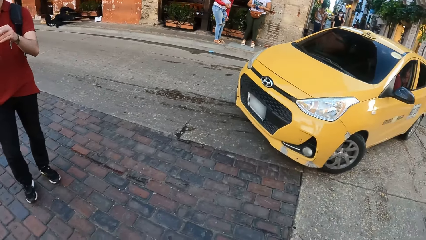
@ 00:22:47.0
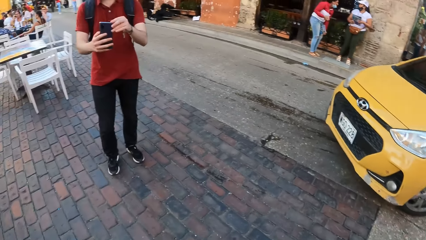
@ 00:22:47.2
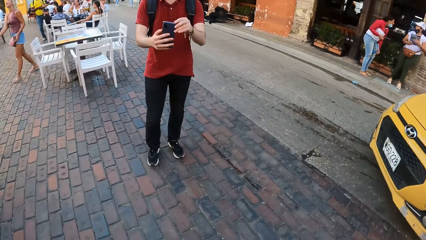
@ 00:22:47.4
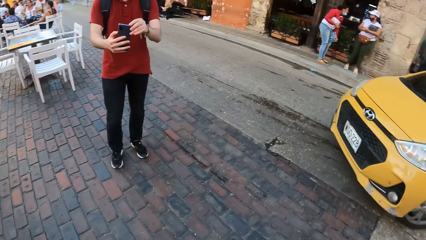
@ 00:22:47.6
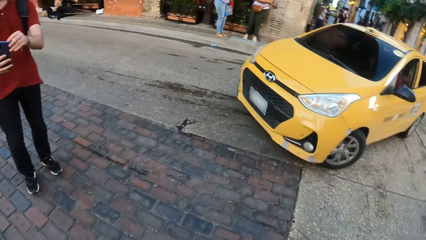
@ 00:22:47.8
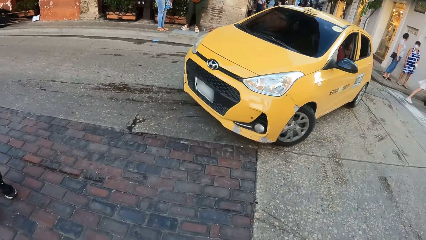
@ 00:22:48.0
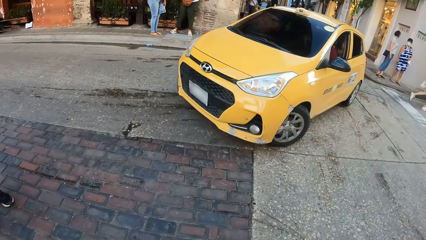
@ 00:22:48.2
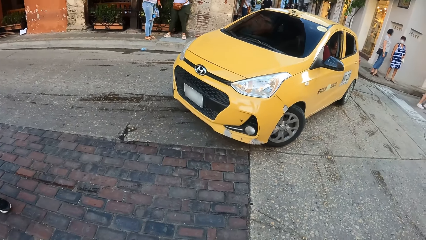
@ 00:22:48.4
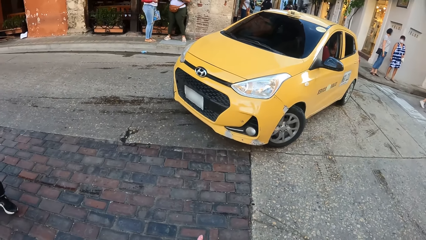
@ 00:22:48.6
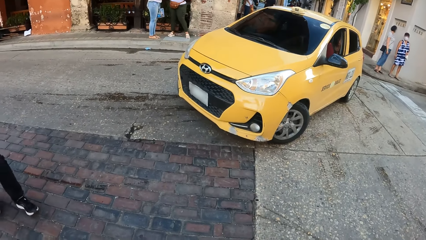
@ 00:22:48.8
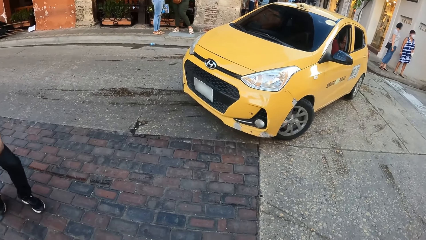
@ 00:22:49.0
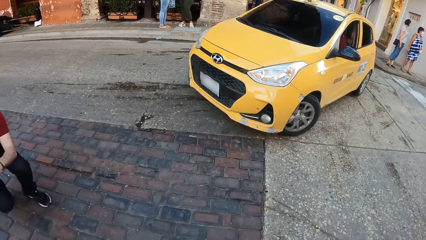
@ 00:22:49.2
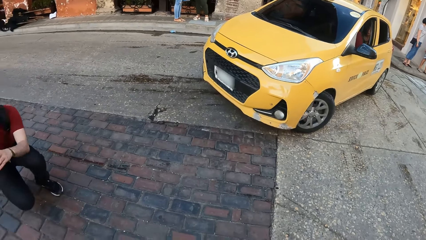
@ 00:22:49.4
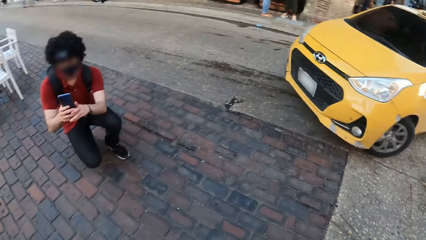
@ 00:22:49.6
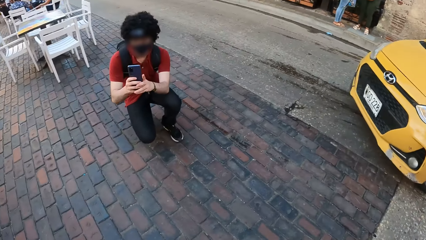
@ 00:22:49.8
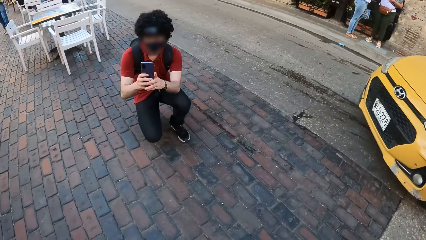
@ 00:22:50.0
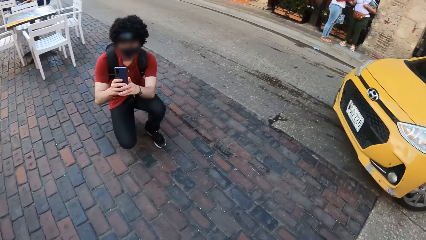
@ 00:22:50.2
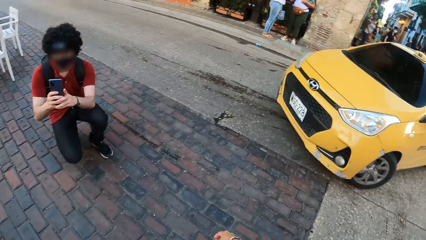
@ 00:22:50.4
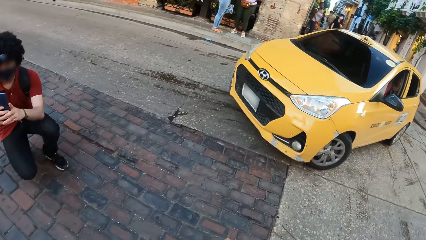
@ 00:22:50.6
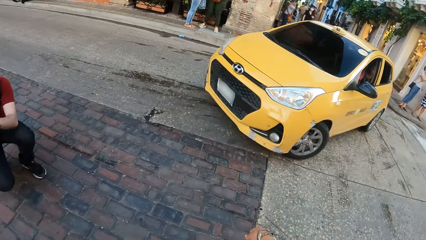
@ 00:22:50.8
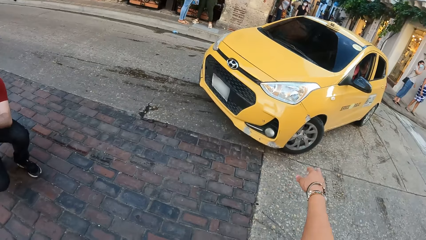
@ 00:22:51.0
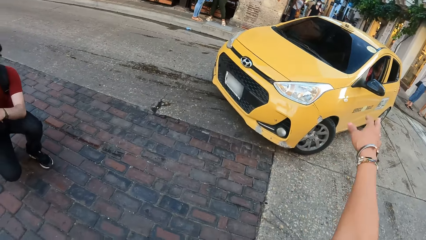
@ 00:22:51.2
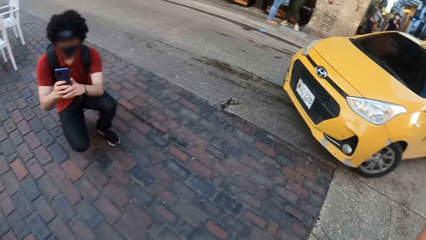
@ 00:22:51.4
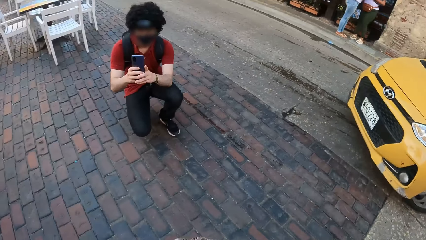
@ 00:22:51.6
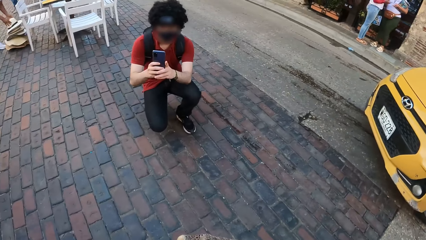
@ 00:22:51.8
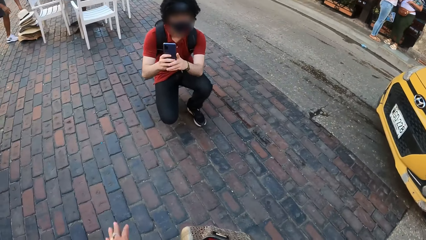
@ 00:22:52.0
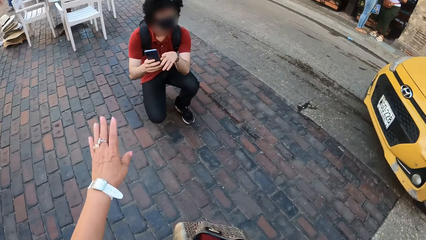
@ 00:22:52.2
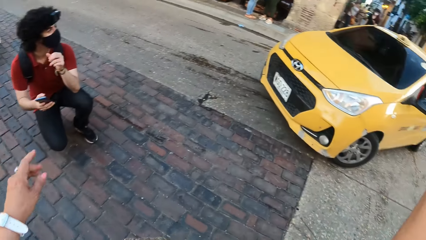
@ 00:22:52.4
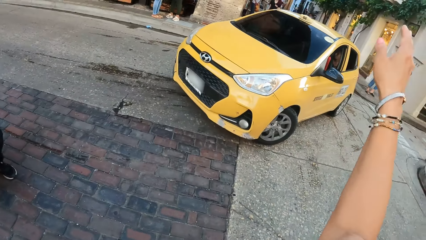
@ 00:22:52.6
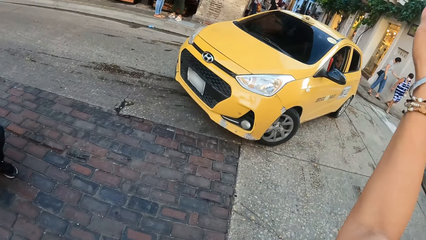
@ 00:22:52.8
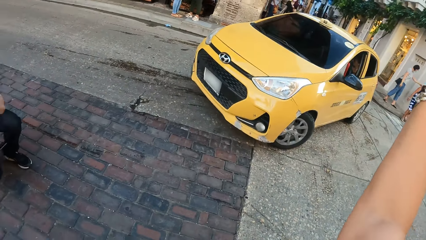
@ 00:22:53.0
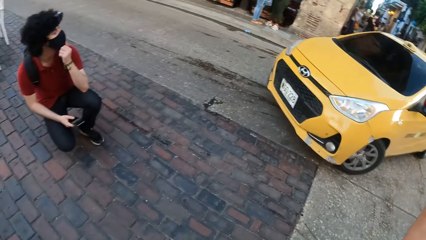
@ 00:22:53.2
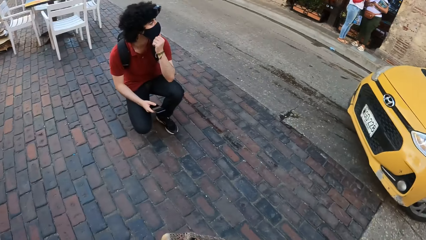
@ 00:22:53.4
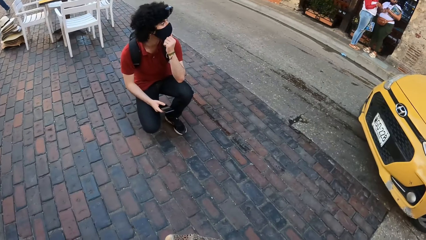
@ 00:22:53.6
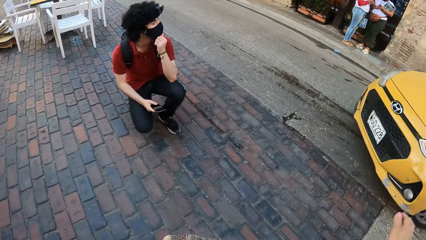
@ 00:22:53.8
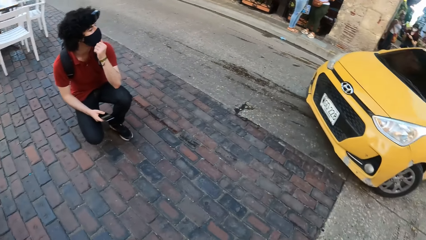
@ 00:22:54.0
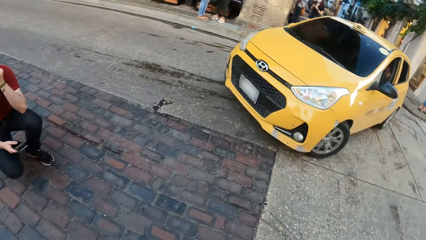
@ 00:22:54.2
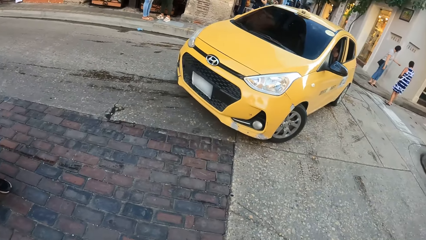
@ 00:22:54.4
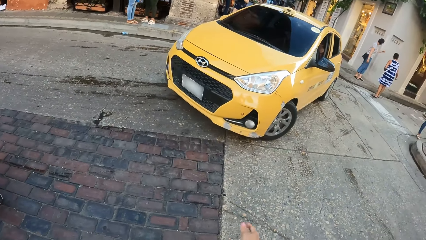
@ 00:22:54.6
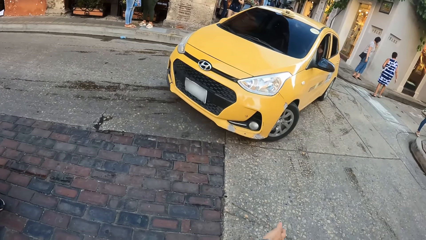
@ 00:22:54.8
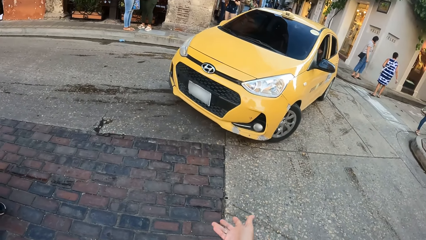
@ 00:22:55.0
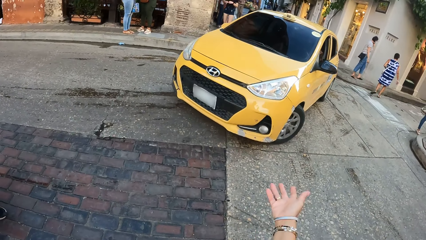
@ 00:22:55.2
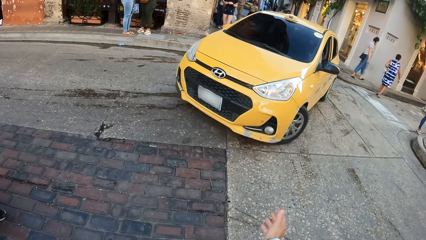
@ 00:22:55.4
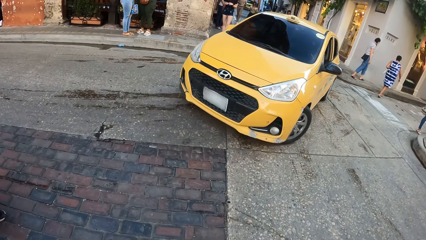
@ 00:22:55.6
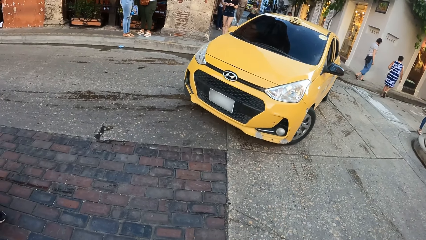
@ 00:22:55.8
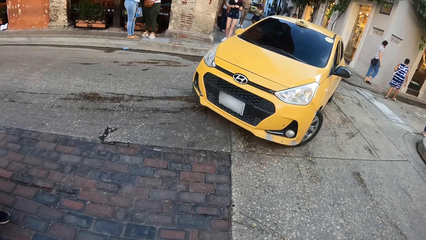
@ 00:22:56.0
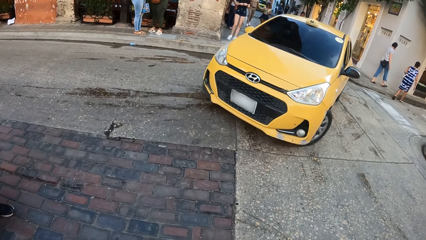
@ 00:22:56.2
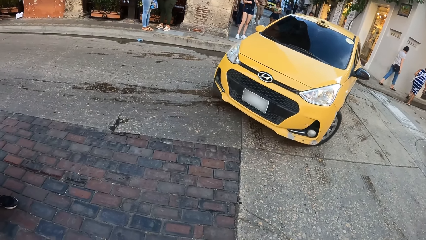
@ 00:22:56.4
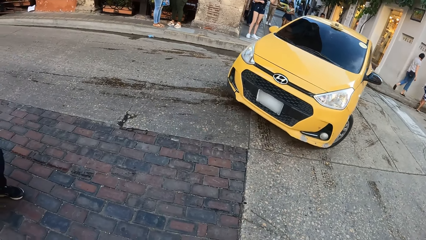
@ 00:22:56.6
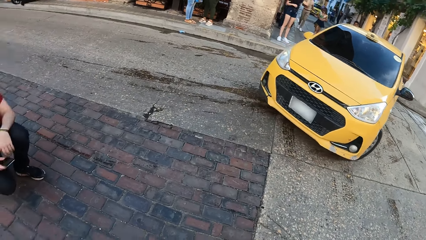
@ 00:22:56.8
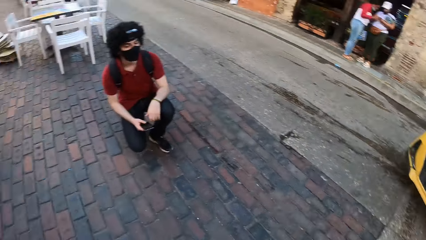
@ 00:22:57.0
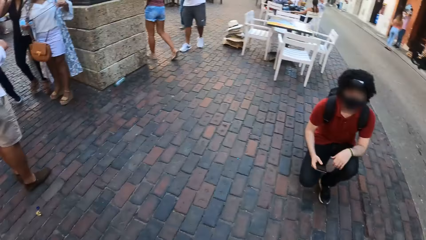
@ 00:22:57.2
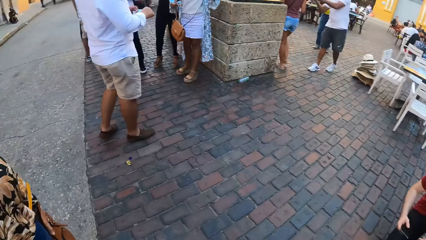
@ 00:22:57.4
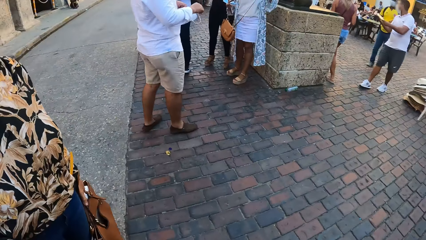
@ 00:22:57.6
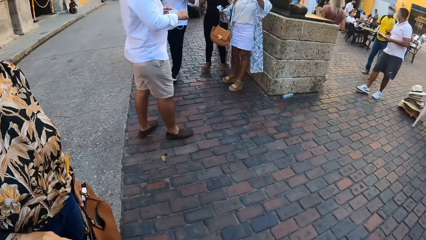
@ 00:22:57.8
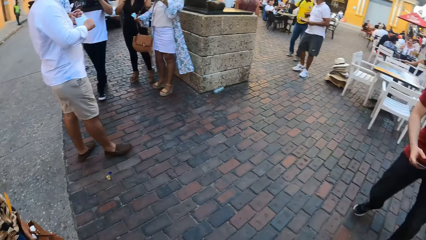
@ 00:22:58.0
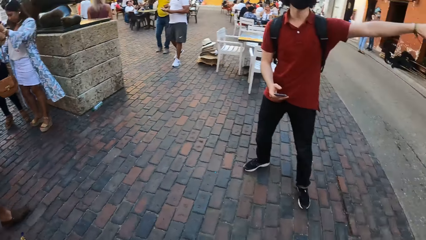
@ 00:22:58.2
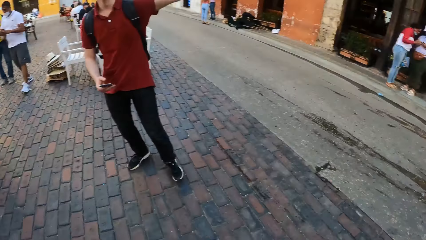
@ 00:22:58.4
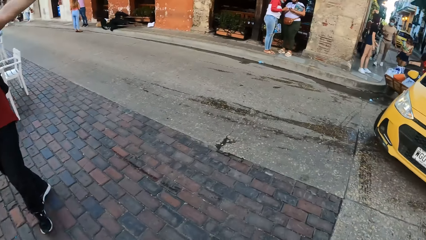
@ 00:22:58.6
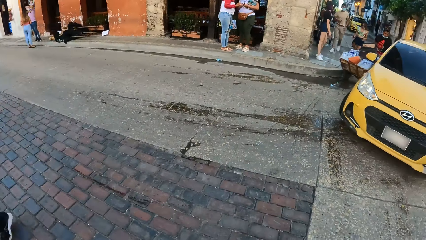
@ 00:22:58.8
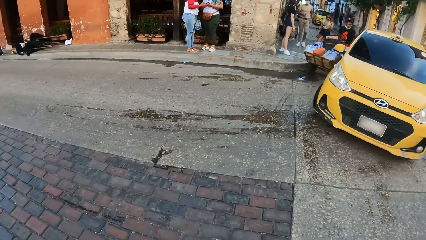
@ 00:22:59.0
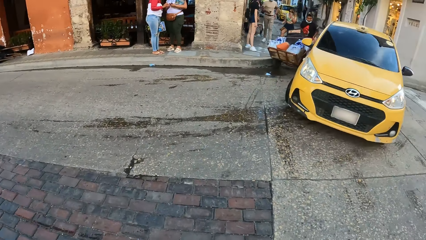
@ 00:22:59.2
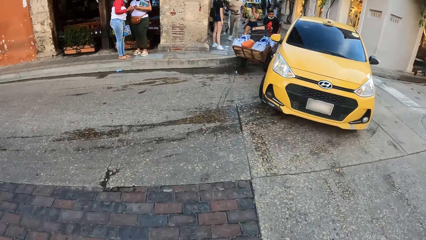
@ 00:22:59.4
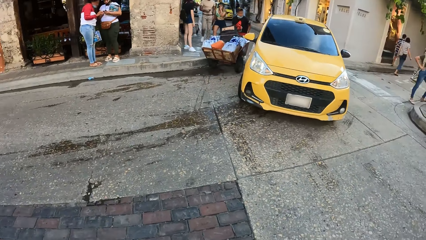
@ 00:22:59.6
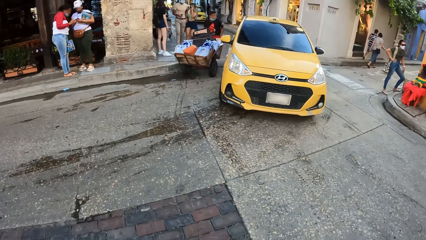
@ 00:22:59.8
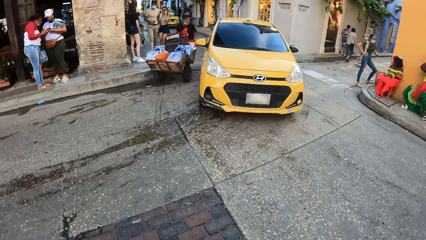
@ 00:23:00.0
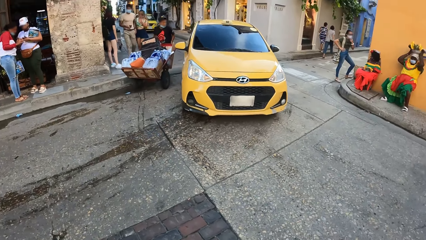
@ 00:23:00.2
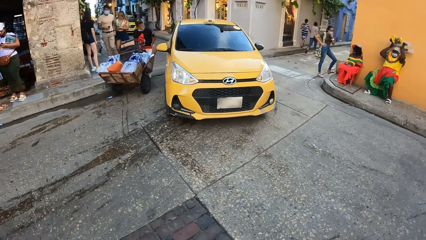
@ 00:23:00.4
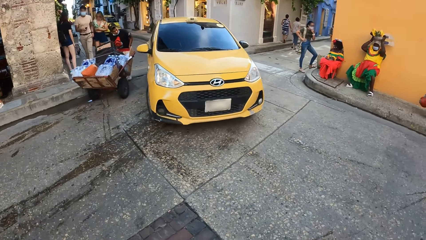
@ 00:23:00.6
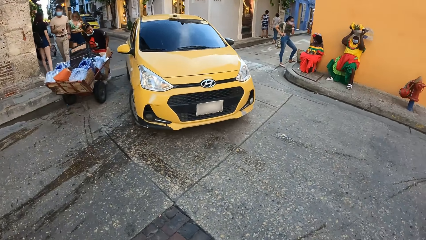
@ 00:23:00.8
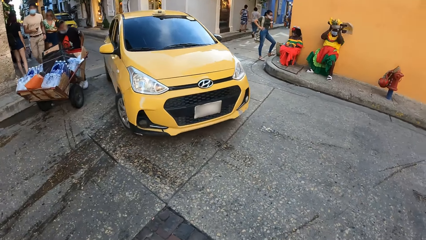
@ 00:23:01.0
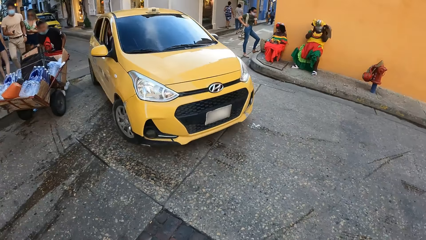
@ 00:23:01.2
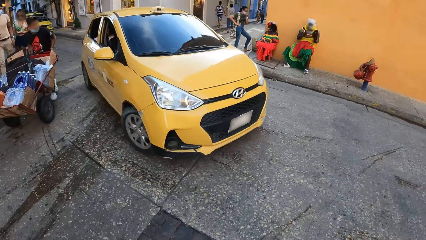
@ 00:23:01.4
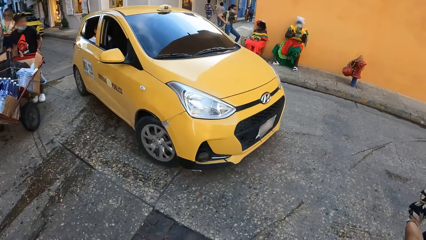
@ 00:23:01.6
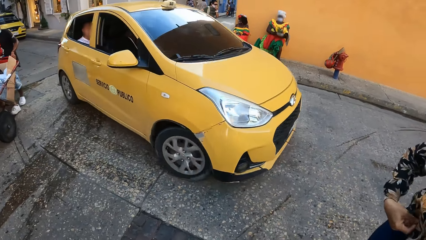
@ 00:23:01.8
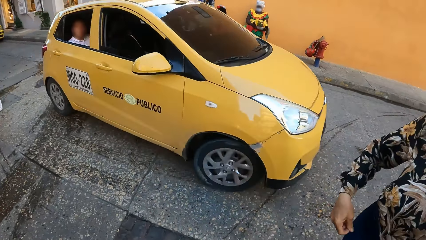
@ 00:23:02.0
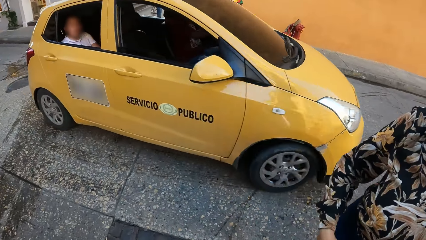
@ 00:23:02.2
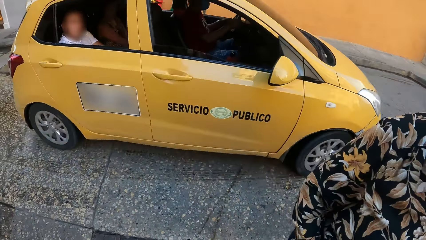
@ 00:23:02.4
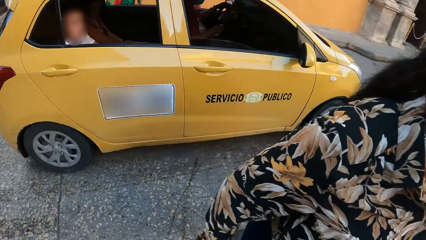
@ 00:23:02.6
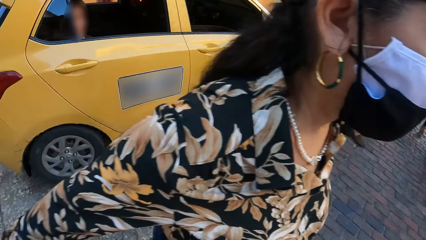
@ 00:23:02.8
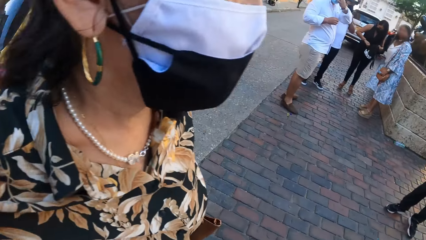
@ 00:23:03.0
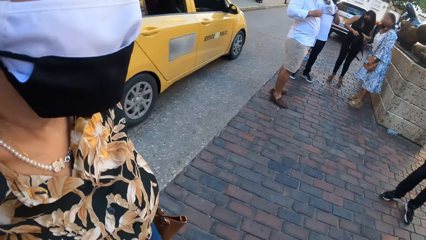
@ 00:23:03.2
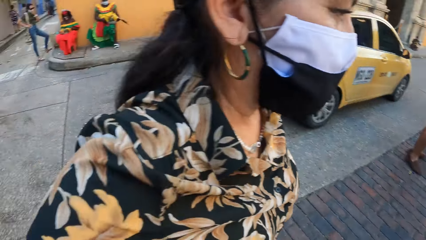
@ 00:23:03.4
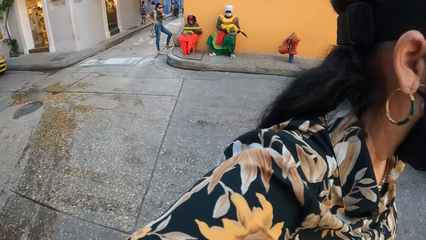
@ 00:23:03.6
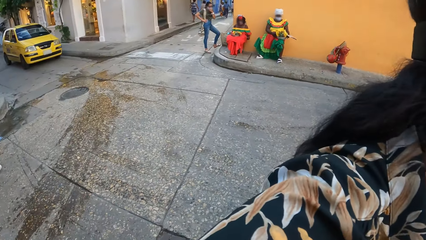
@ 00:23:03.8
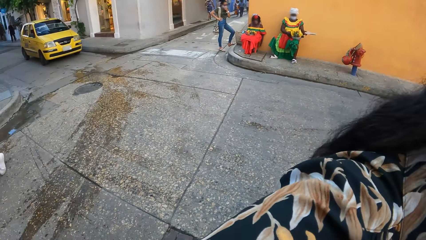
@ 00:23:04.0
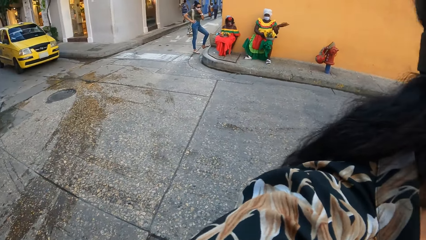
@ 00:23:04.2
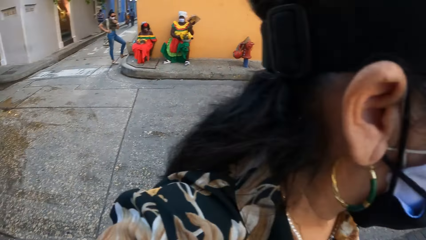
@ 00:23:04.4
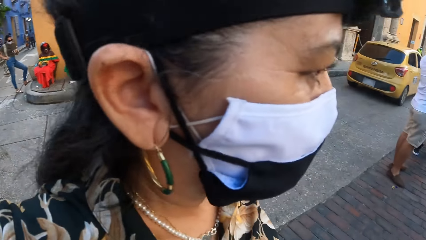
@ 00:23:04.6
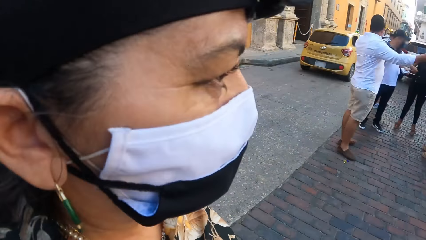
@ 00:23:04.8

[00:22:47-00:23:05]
A man takes a photo of the camera wearer with a phone. The man squats with a knee. The man takes photos of the camera wearer. The camera wearer makes gestures by hand. They move the other hand. The man adjusts his face mask. The man holds the phone in hand. The camera wearer makes gestures by hand. They look around. A lady stands beside the camera wearer. The man makes gestures by hand. The camera wearer looks around the road.
